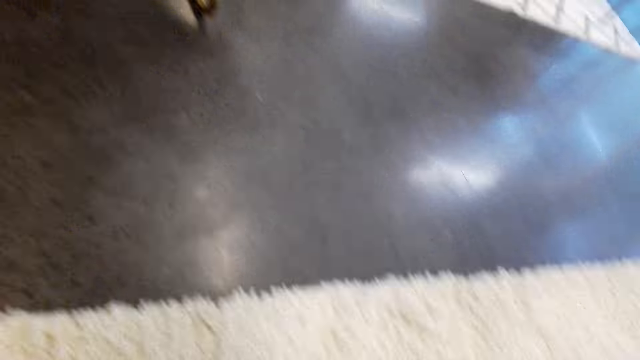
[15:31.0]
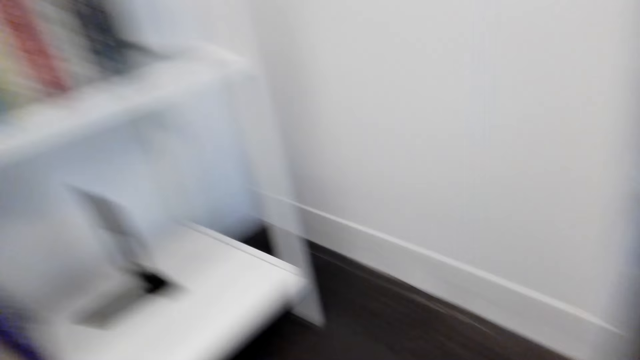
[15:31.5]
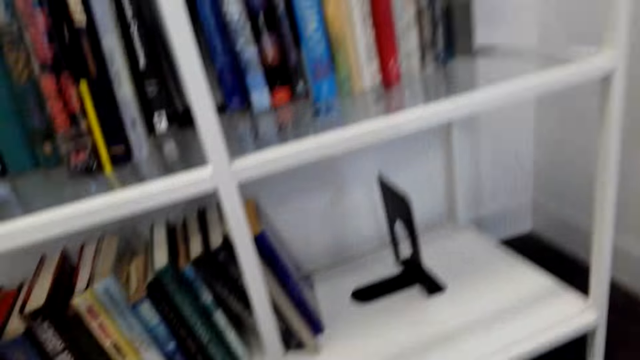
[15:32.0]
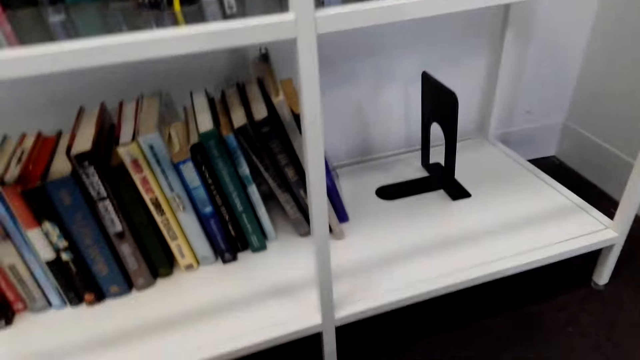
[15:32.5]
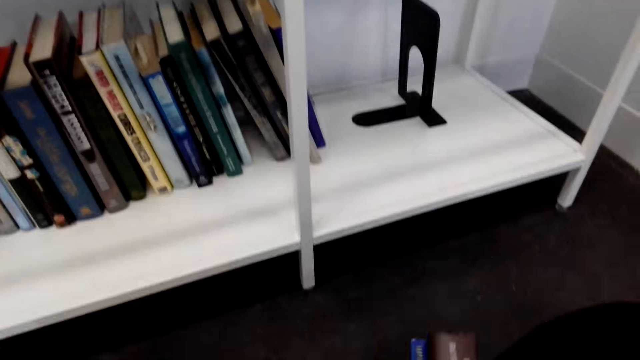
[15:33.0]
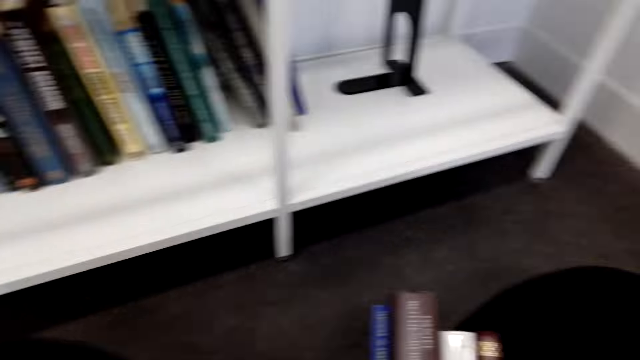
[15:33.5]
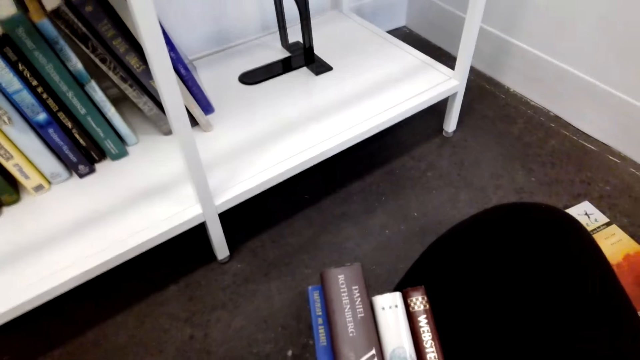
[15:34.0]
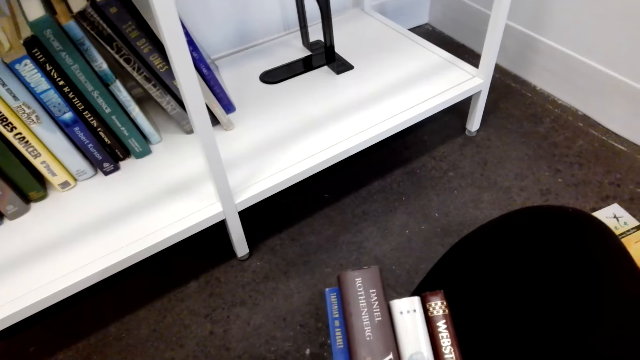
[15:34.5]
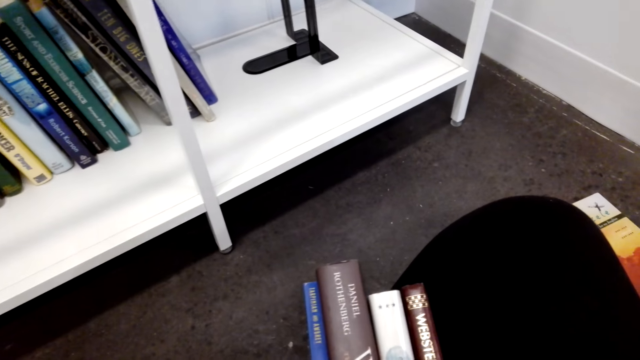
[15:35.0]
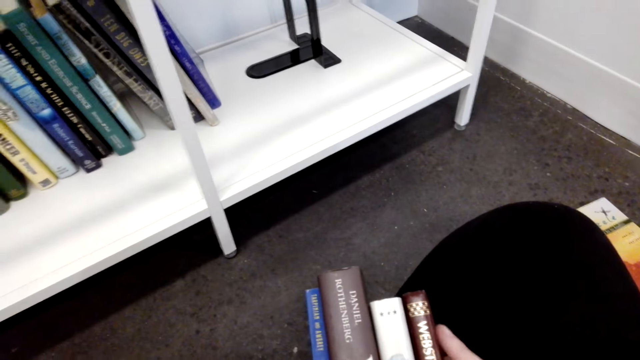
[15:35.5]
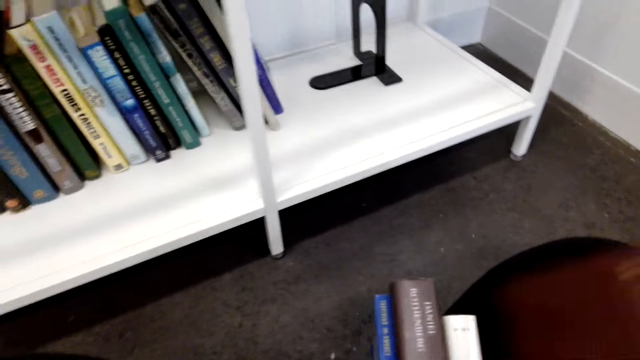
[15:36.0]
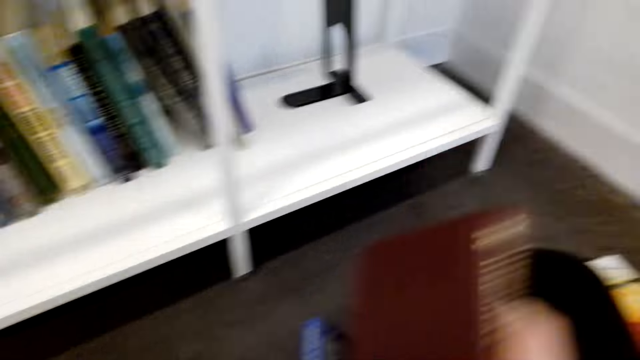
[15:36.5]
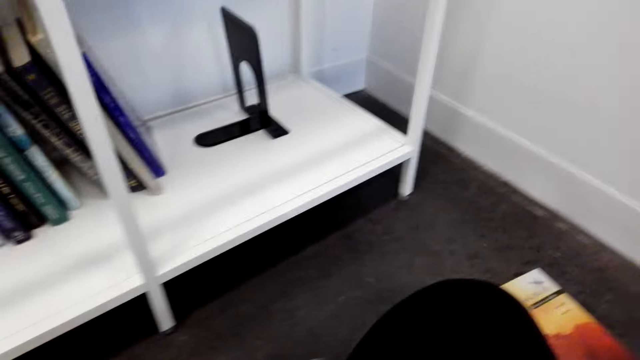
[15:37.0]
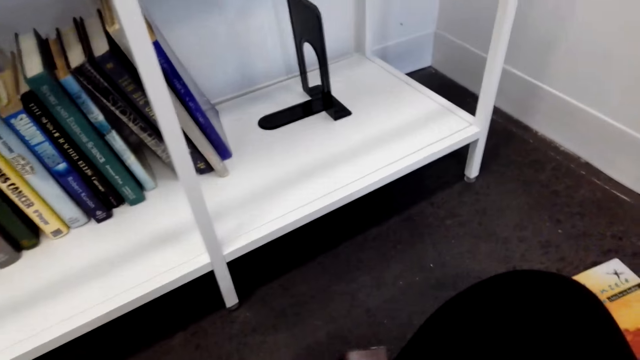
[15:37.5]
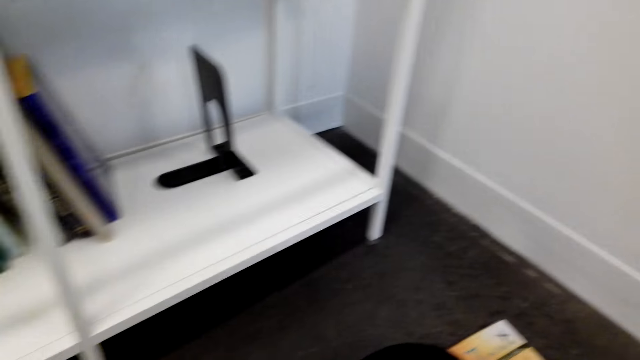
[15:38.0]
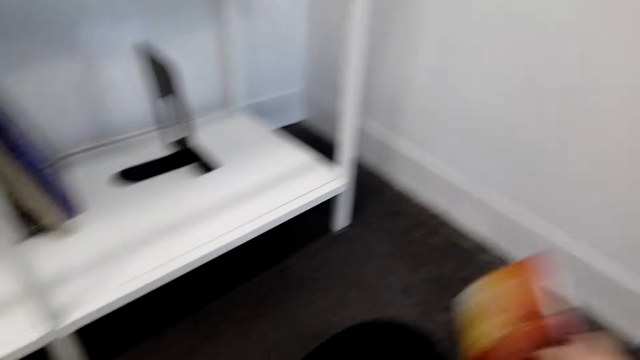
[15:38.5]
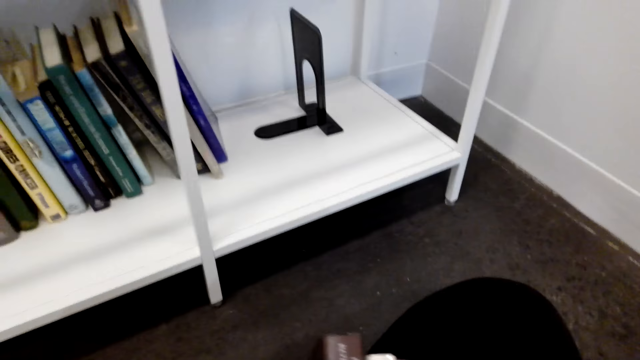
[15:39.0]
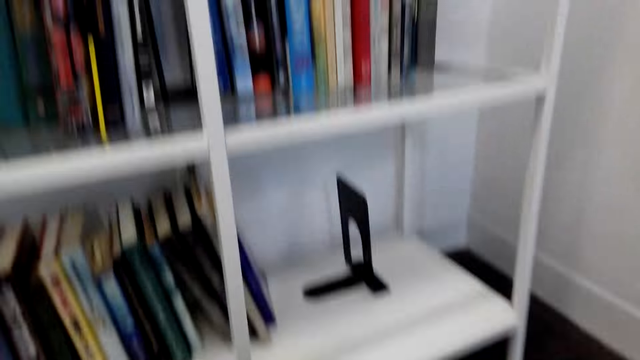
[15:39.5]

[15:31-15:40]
The camera wearer looks at the books in her hands.

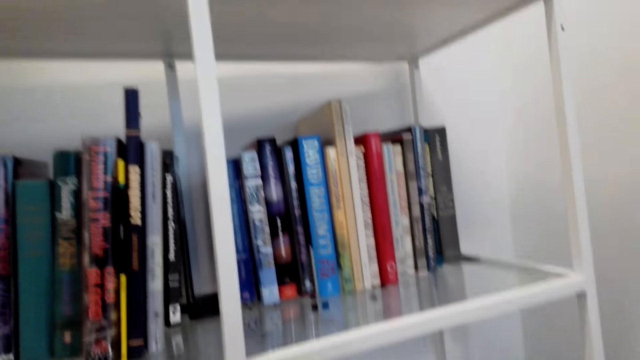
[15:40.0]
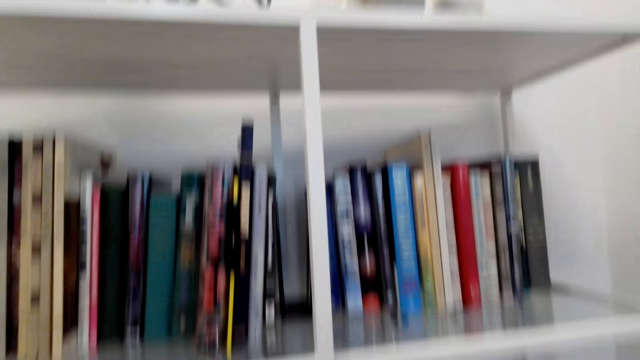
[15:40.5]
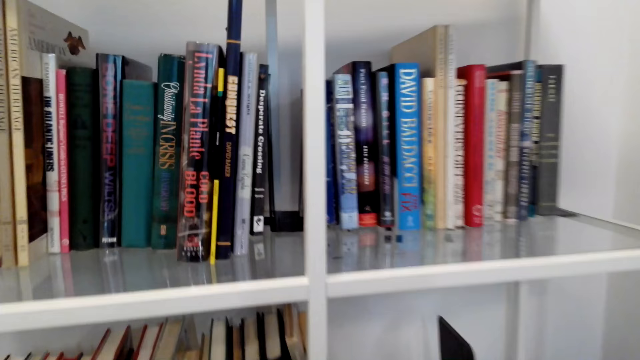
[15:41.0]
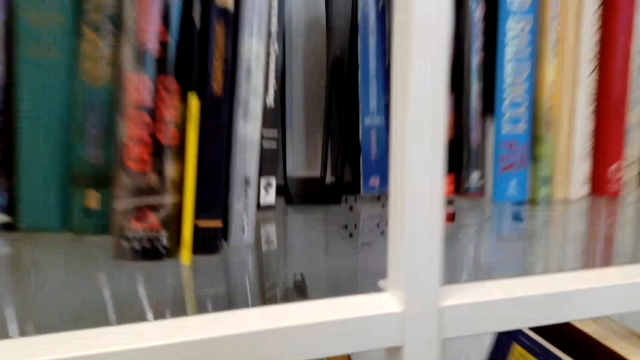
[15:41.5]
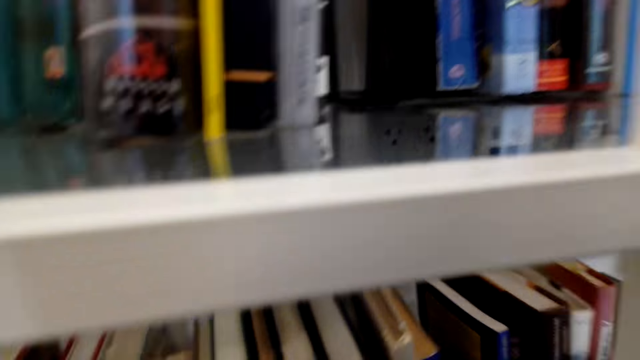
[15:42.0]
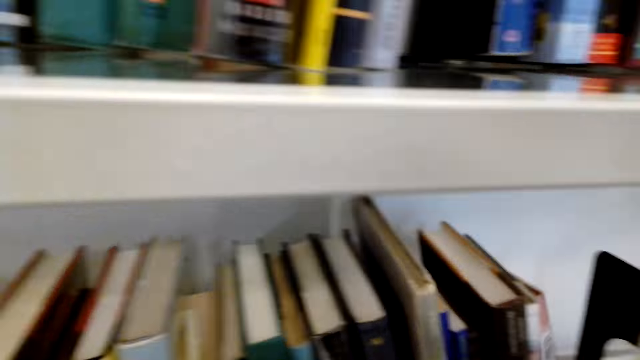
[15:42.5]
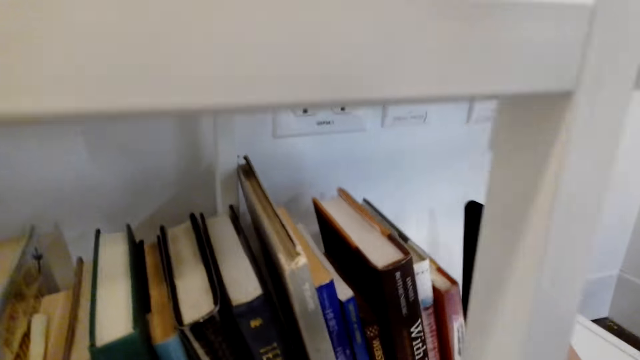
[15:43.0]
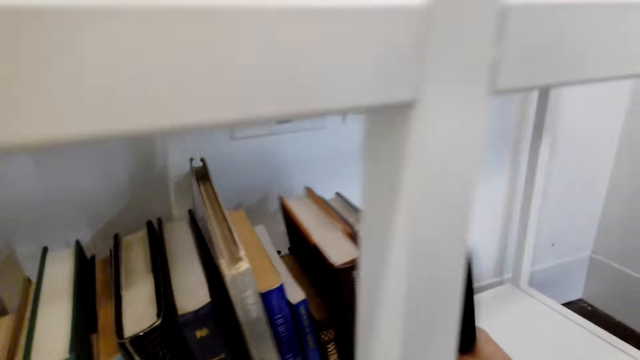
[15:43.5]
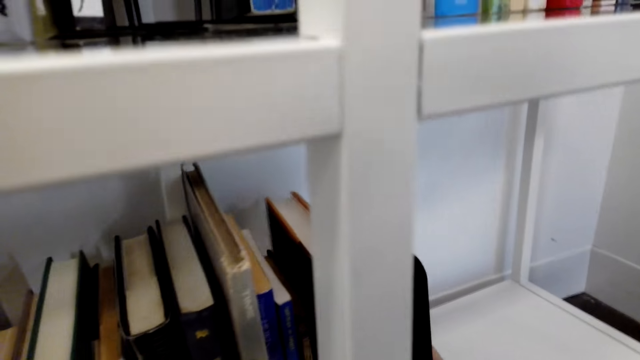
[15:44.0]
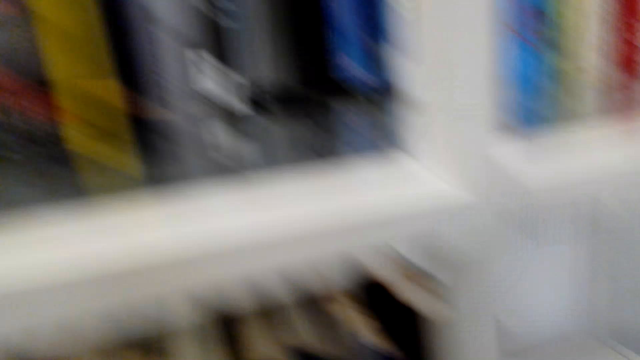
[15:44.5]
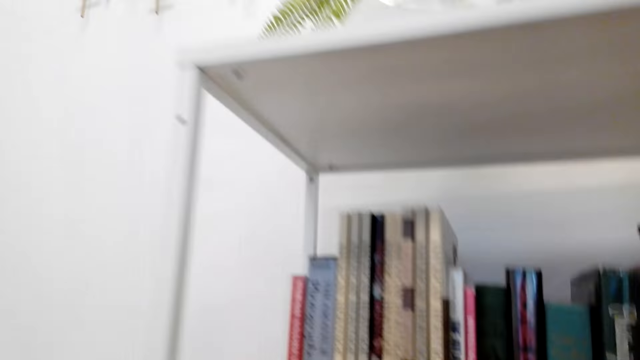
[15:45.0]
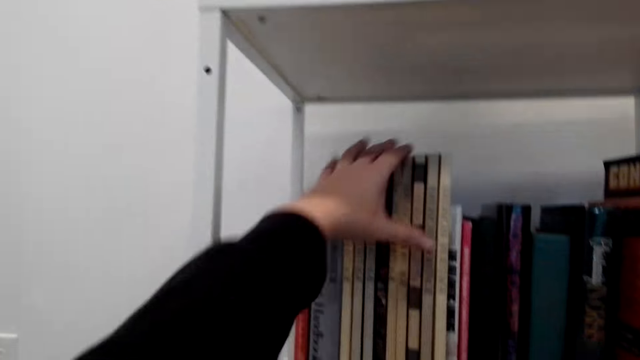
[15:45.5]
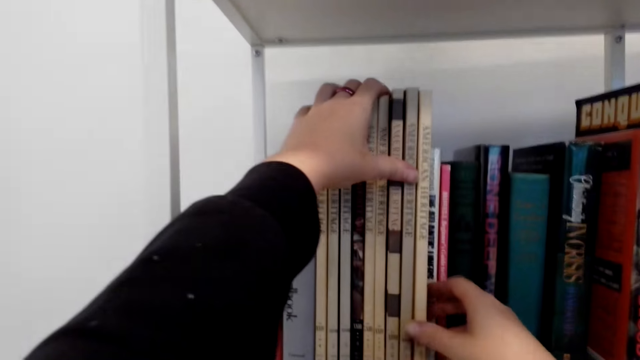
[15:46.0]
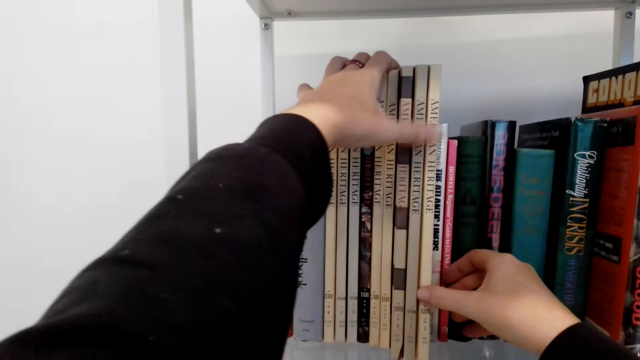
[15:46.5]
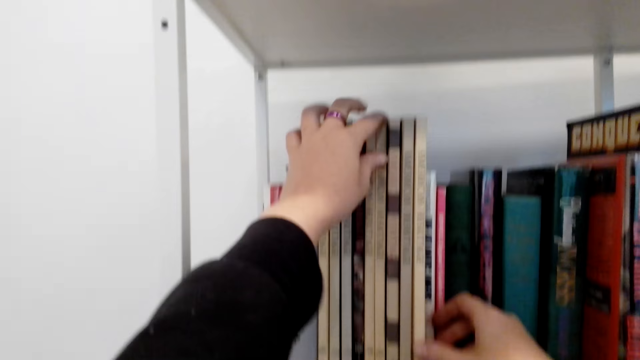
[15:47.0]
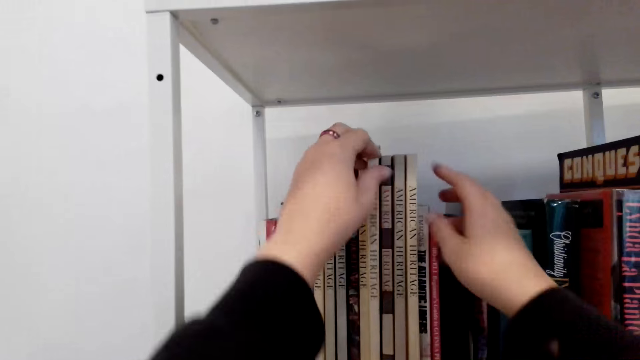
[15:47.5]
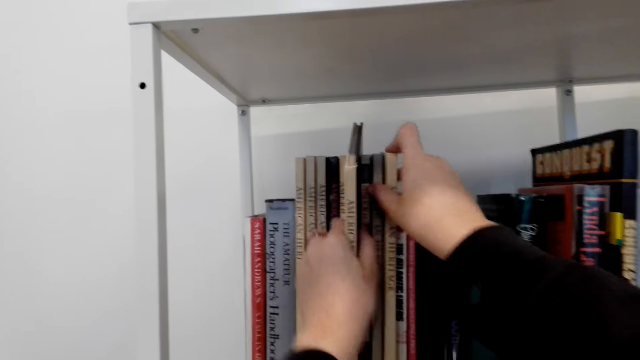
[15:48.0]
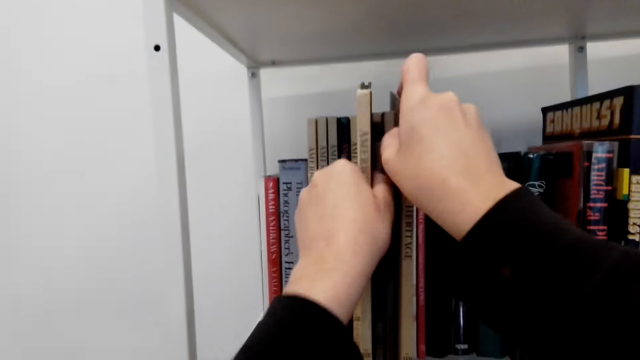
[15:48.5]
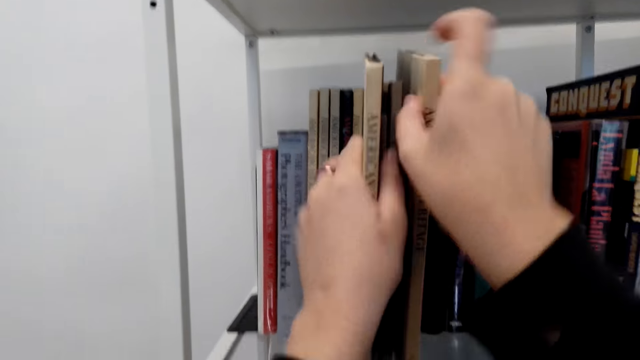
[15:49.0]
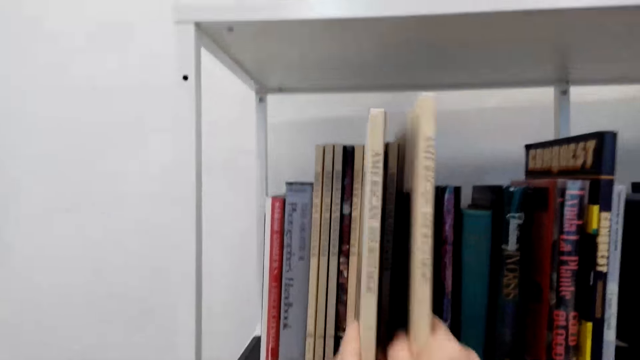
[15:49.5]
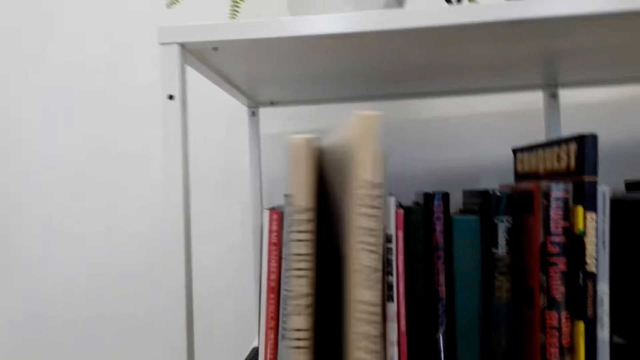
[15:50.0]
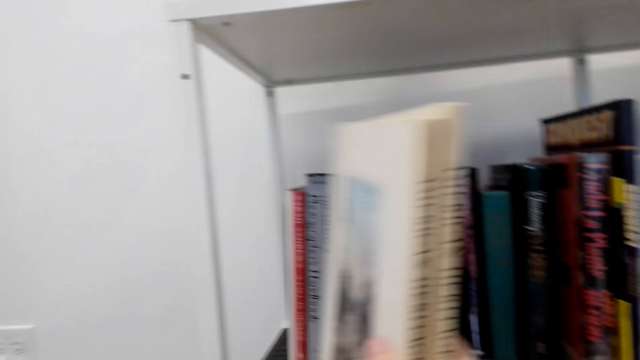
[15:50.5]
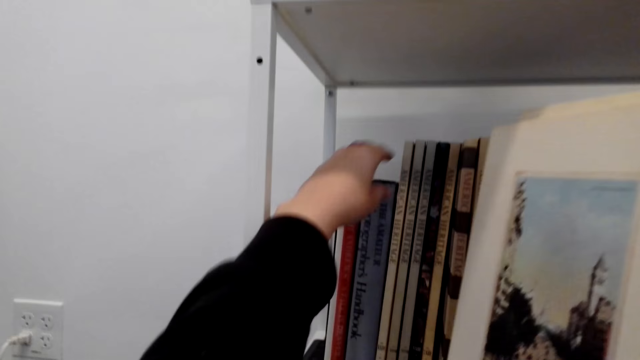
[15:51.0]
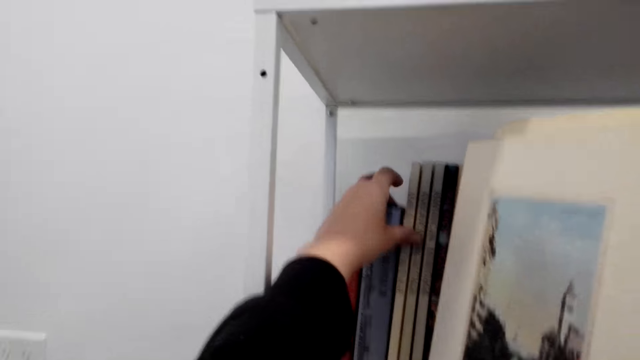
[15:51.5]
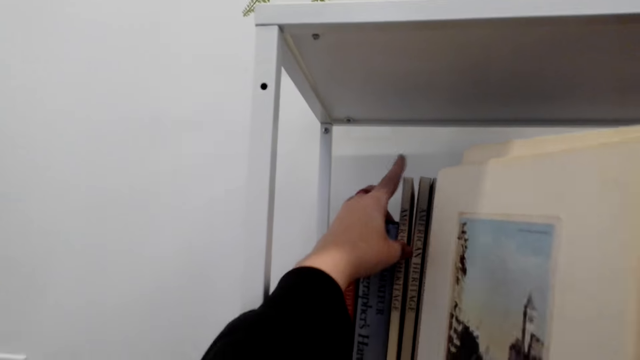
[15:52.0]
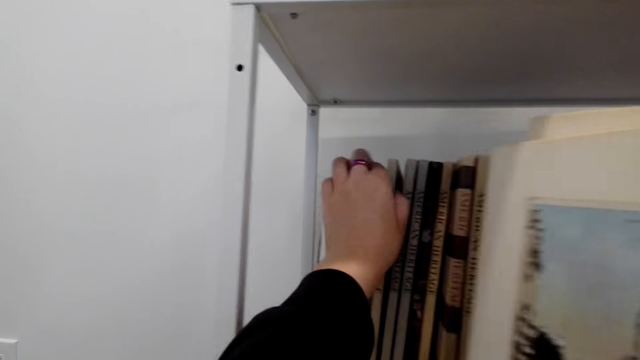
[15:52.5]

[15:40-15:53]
The camera wearer arranges the books on the shelf. They put the books on the shelf. They remove the books from the shelf.
